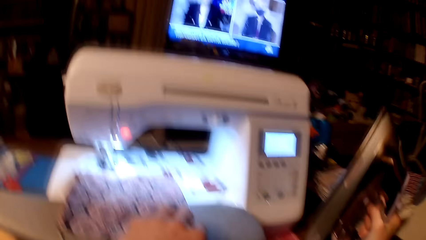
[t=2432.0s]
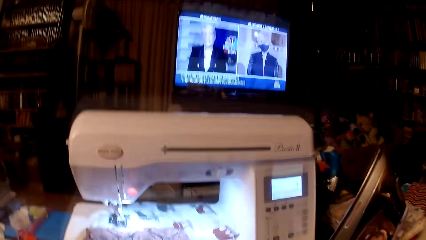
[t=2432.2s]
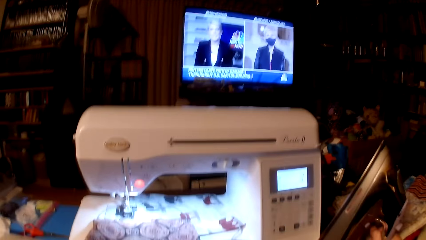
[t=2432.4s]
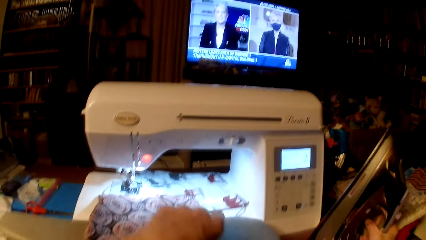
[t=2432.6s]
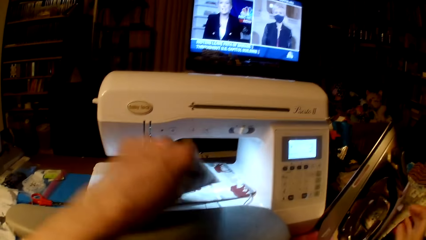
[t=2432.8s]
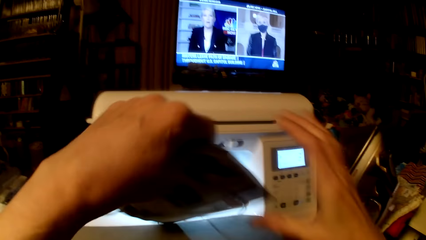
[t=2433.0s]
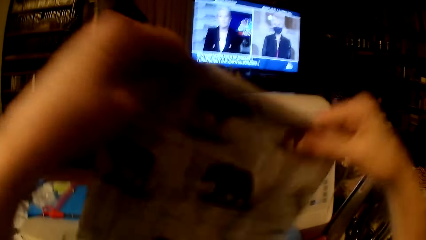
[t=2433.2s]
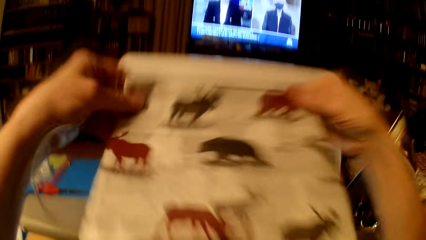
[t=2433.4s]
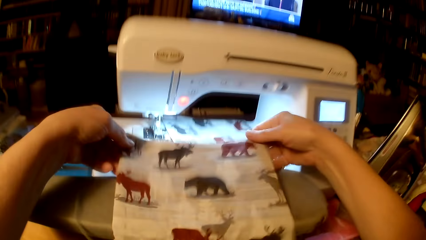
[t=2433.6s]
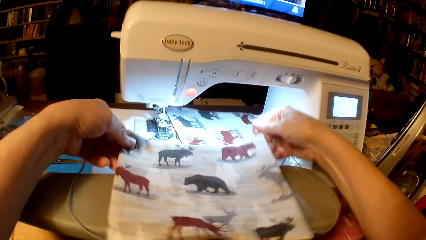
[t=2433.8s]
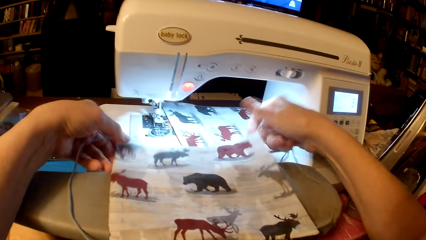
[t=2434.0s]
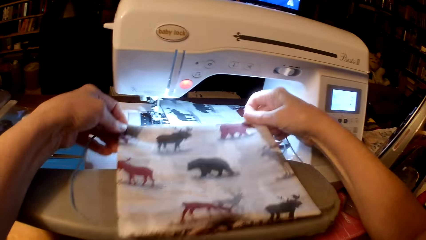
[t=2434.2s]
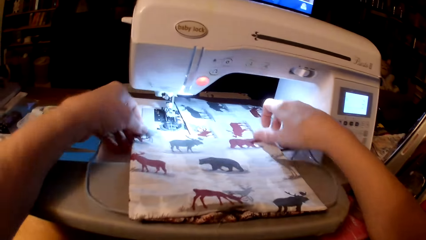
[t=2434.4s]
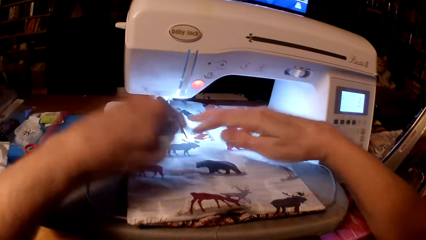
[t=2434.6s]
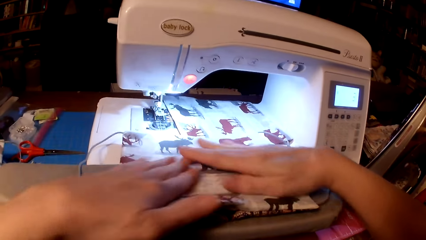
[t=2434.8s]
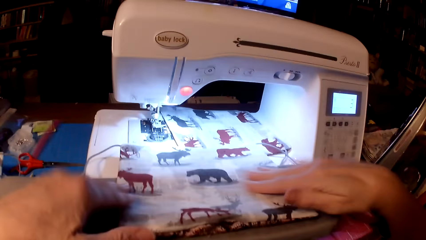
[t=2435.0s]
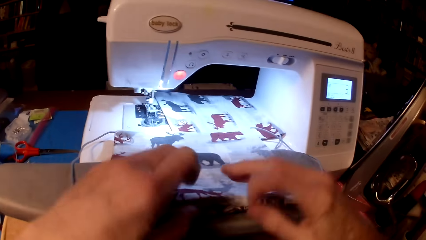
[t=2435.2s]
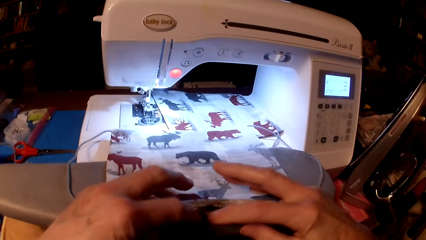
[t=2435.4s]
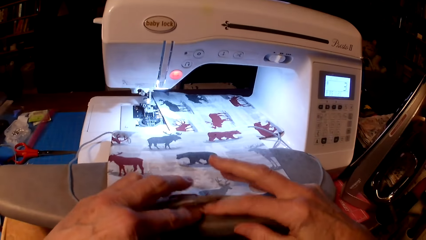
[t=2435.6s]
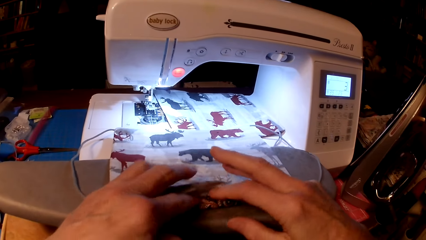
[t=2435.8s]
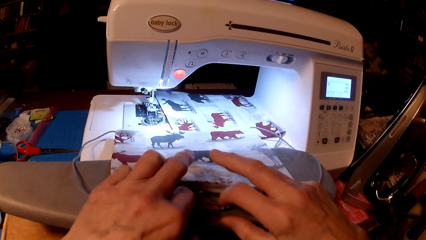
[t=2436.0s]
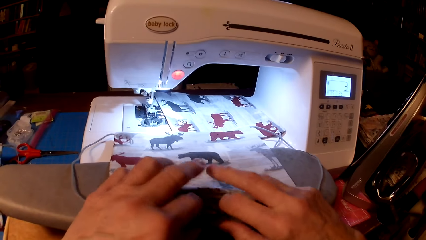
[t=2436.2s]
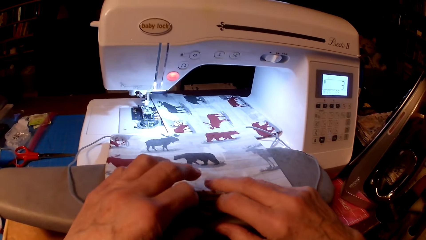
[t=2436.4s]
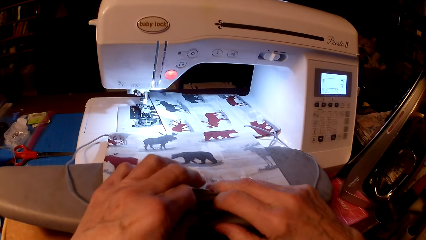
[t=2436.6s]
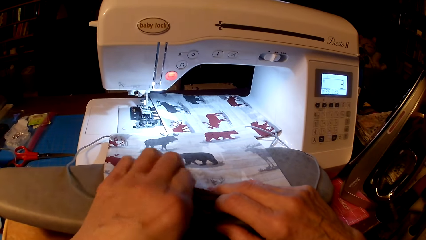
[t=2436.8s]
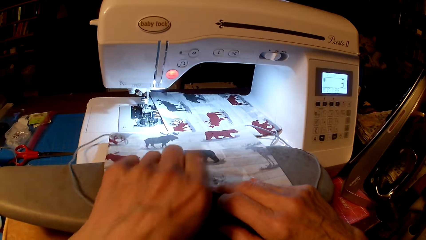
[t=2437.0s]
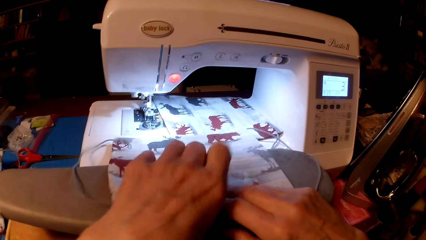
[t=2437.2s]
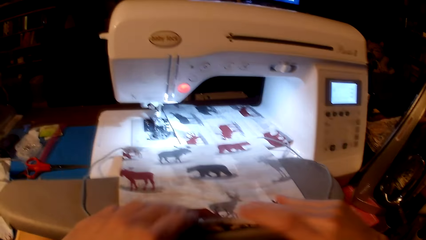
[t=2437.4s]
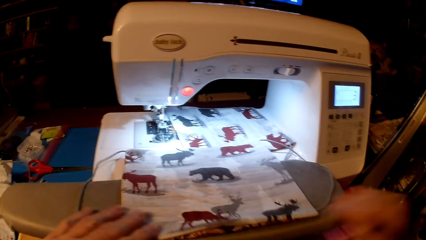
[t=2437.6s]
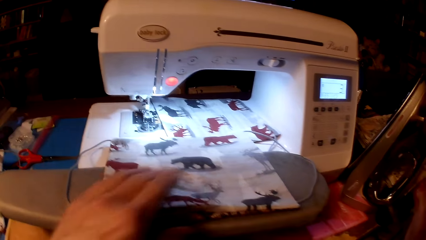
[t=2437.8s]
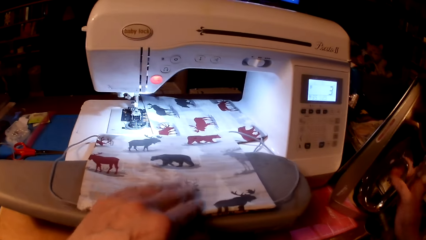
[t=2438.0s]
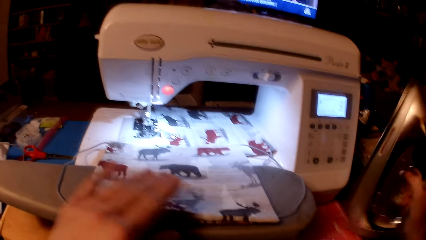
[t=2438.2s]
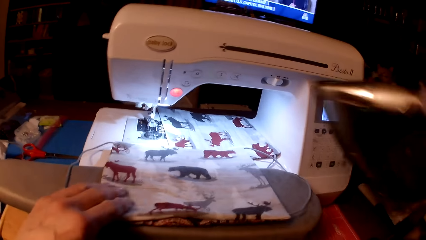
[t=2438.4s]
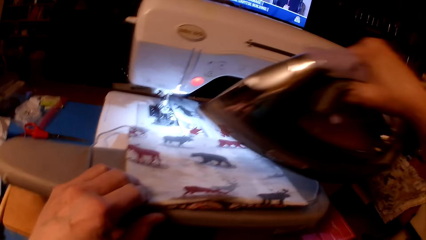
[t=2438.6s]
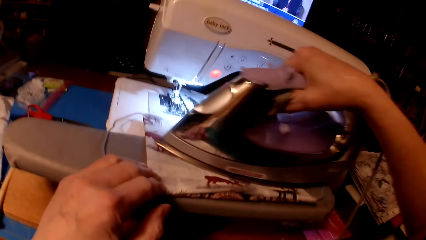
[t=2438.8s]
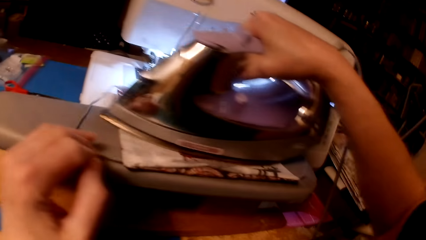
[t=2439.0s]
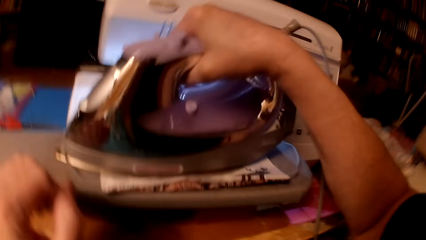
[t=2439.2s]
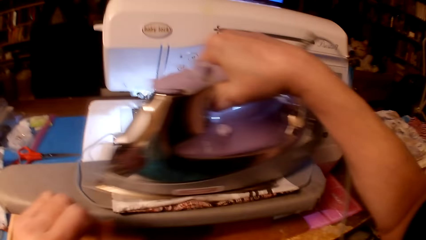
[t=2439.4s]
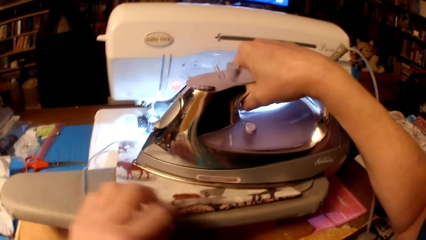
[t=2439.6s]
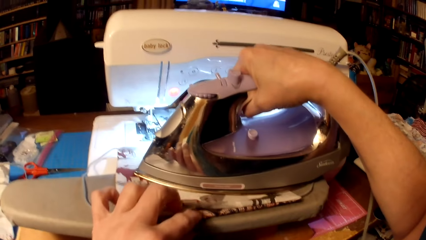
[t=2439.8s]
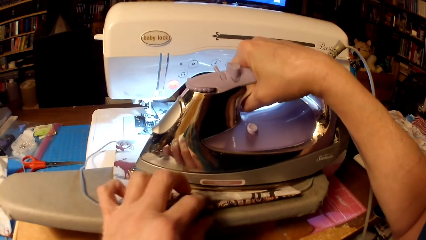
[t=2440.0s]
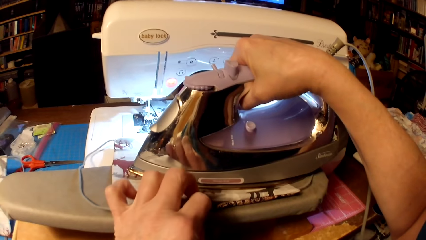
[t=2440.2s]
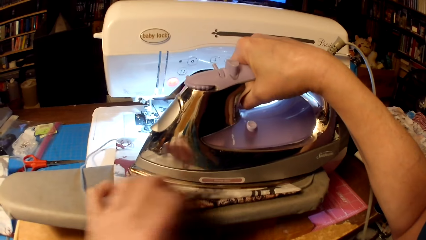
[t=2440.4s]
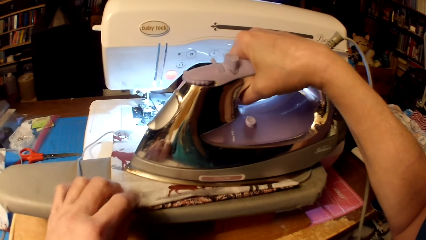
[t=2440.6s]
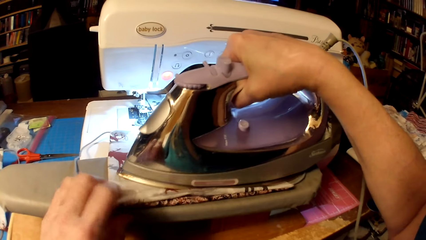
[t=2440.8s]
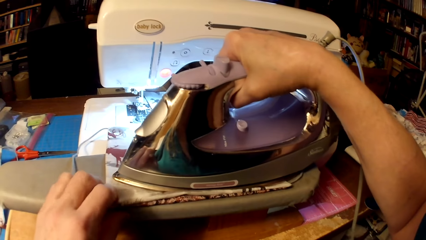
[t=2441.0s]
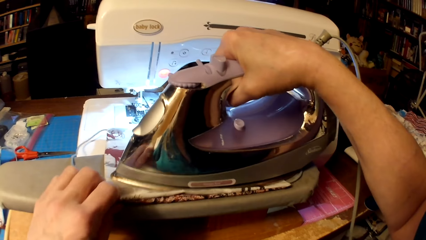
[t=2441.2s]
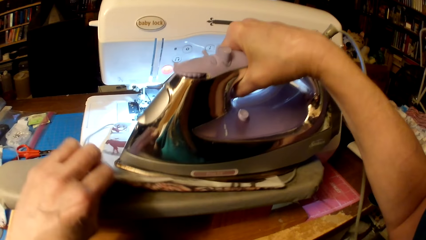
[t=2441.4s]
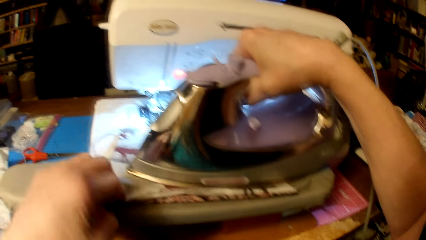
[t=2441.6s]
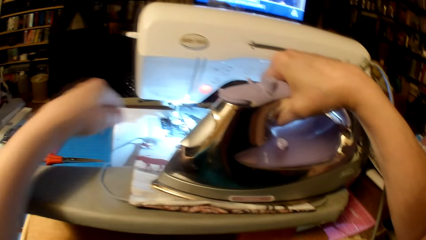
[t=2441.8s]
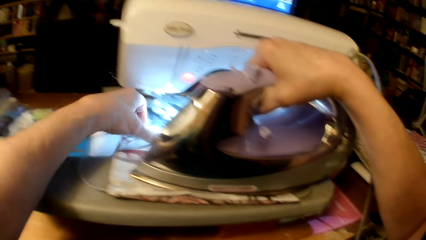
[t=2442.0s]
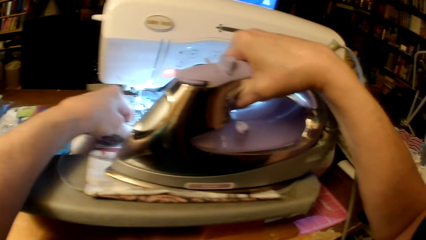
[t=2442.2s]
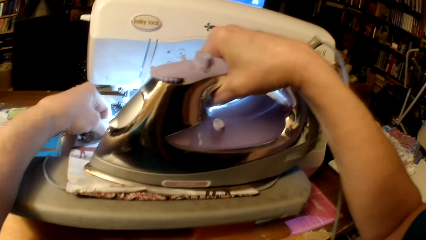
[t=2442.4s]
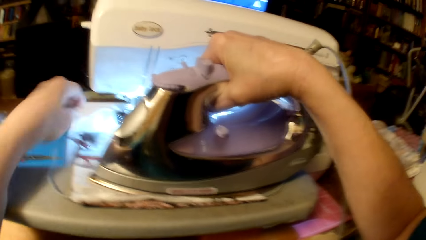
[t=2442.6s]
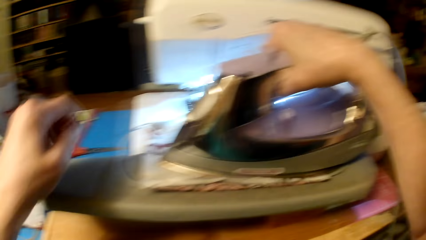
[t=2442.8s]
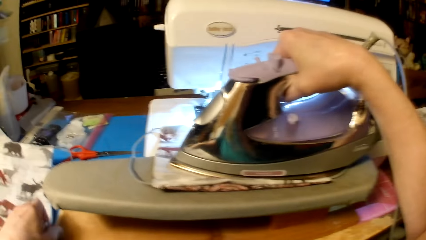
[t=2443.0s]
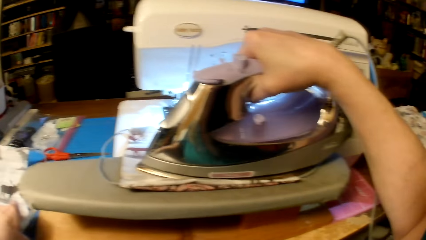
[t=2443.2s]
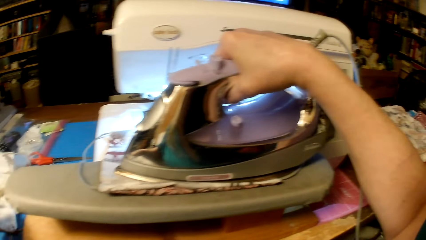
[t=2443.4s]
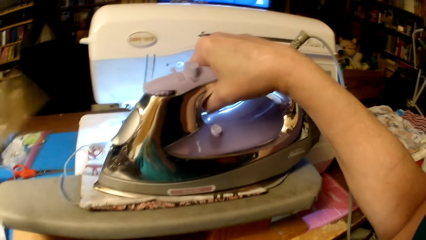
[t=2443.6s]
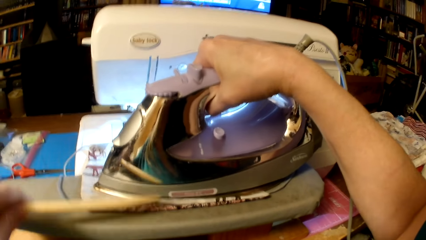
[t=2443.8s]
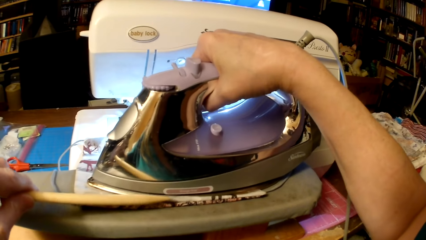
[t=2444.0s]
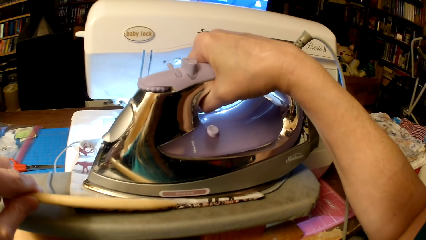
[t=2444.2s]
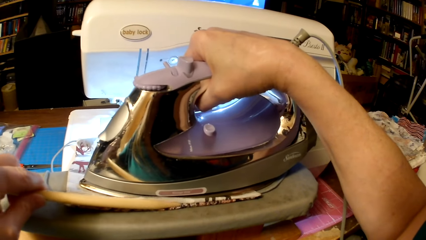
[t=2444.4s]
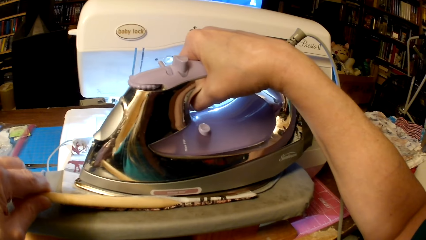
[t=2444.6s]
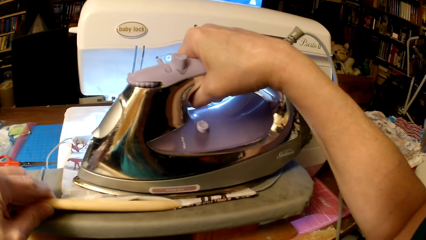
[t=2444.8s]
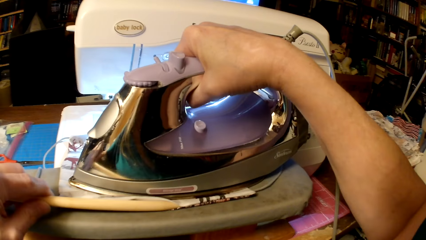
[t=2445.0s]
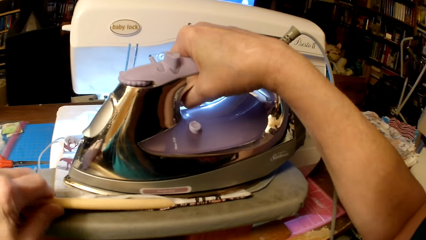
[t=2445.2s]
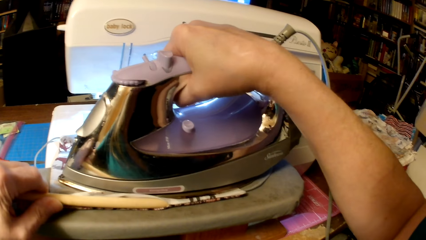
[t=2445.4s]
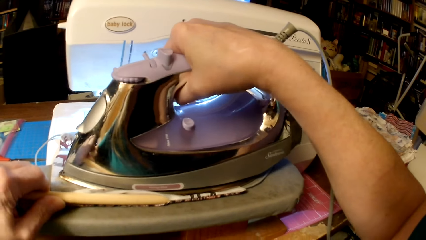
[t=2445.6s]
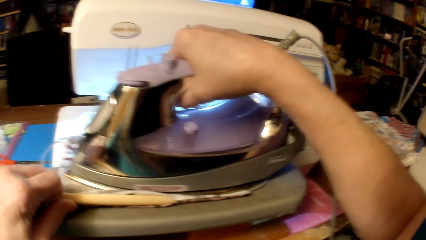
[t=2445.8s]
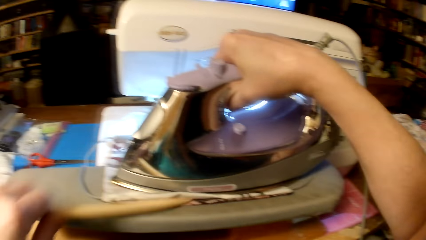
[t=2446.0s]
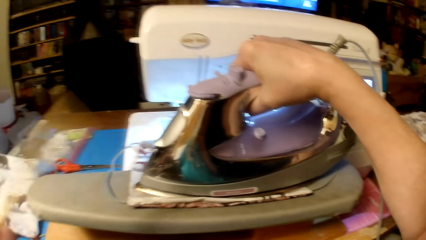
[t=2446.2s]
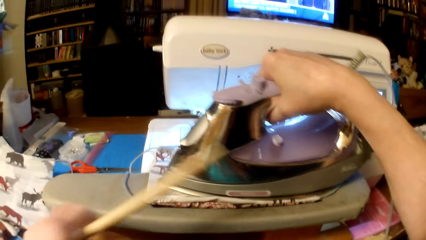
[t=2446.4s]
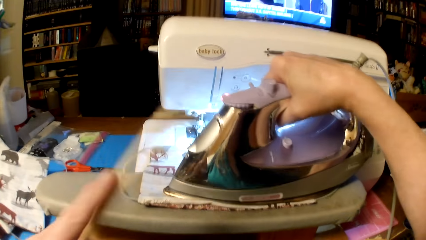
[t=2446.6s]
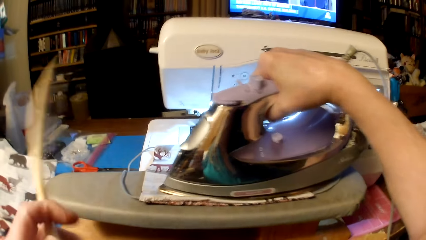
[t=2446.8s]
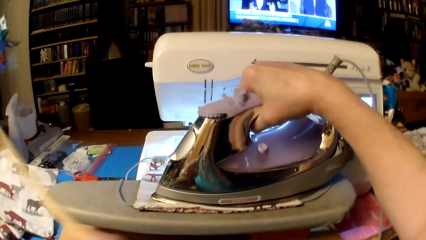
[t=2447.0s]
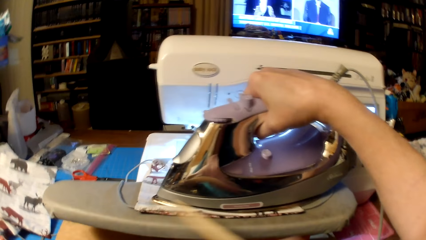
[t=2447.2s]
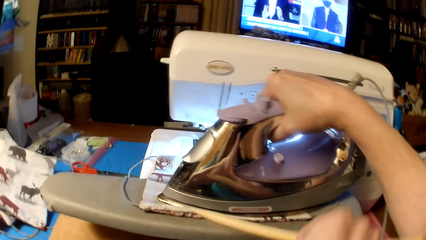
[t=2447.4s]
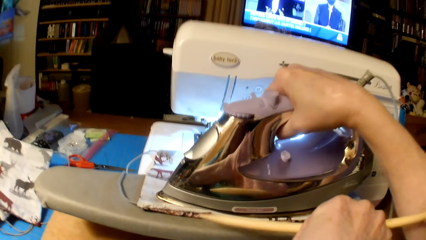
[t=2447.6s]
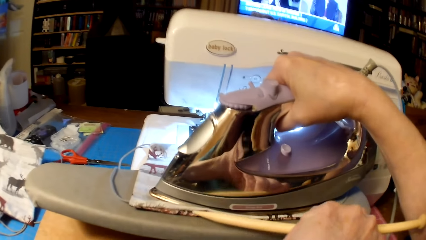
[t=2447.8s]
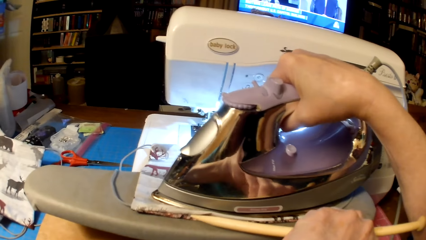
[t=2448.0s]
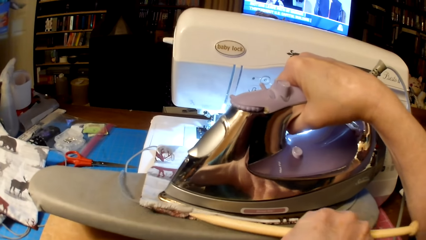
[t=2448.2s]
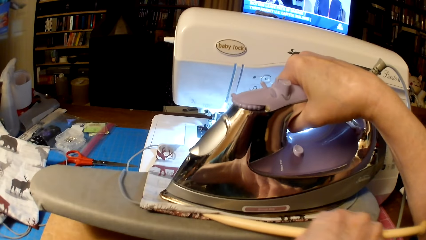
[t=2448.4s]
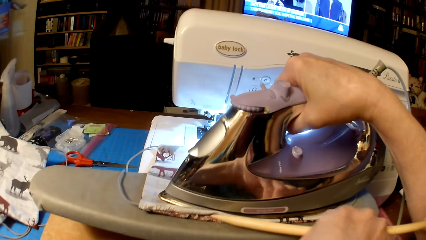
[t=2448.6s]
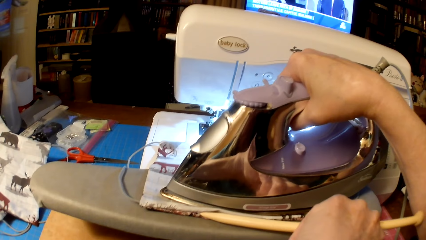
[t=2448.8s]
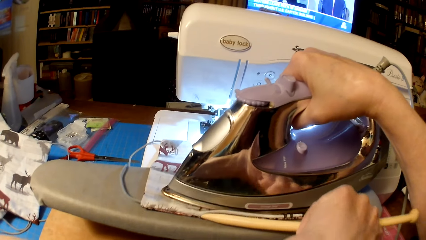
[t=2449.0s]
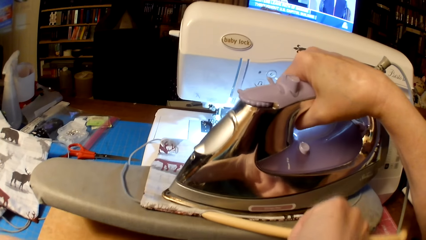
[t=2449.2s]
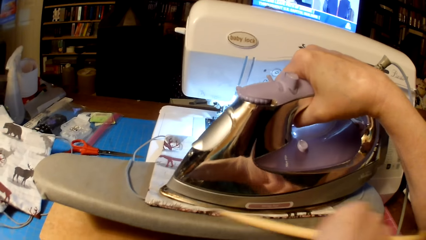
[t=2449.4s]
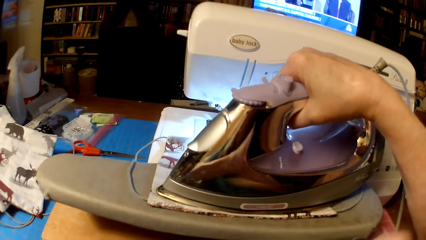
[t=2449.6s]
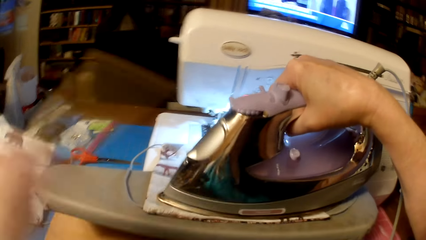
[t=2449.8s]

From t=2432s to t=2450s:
The camera wearer puts the iron box on the table. They flip the throw pillow cushion, straighten the piece of cloth, fold the throw pillow cushion, pick the iron box, iron the throw pillow cushion, pick a wooden stick from the table and iron the pillow cushion.
